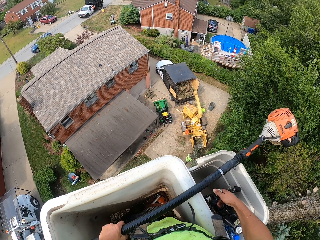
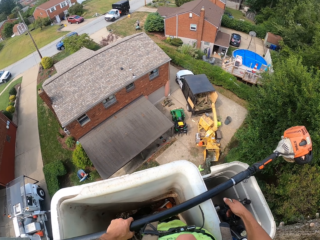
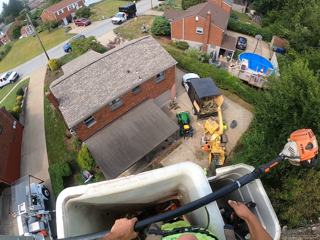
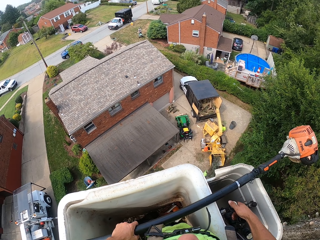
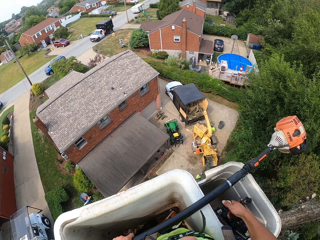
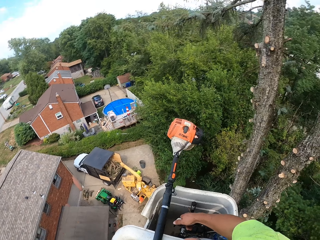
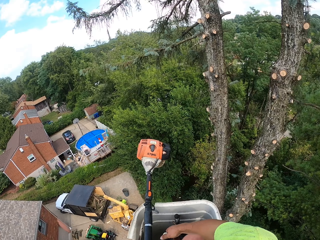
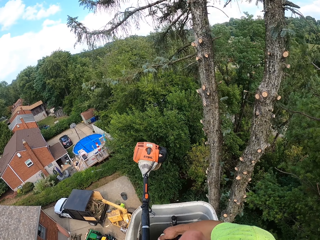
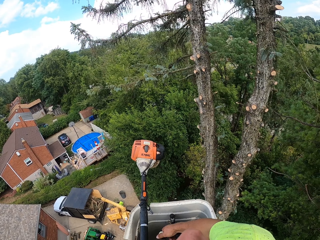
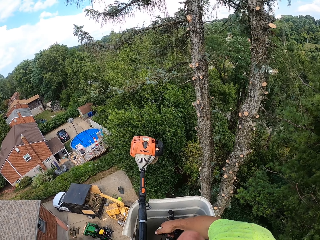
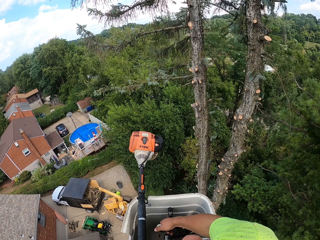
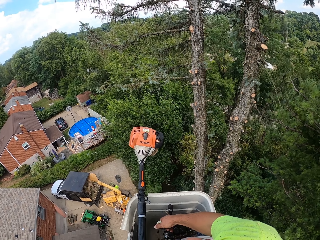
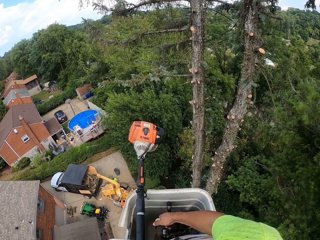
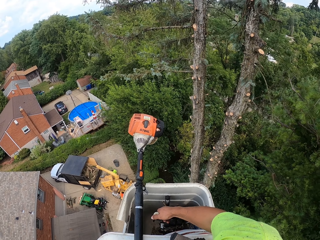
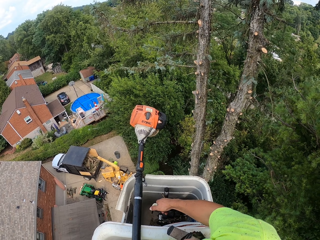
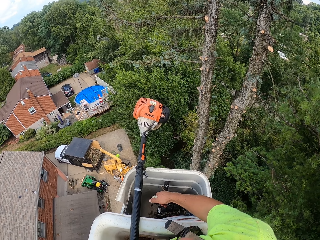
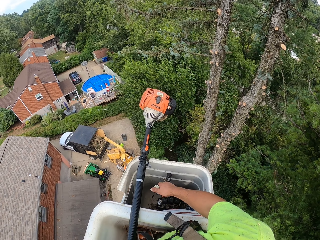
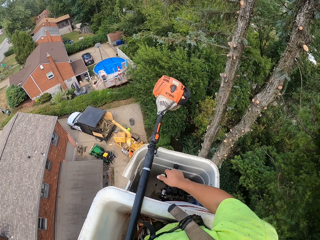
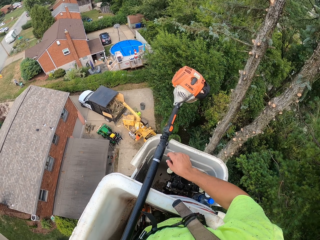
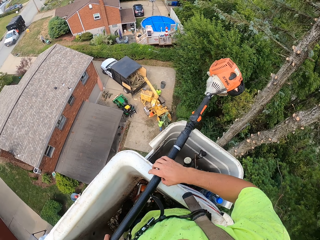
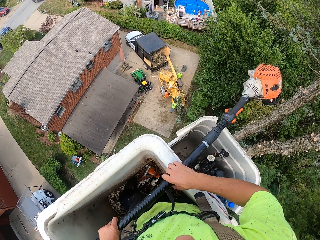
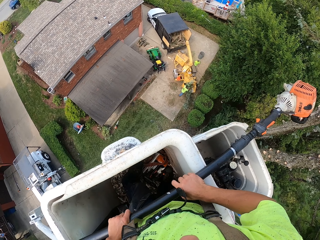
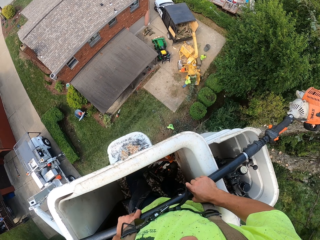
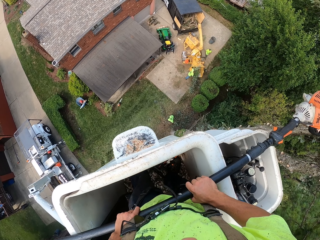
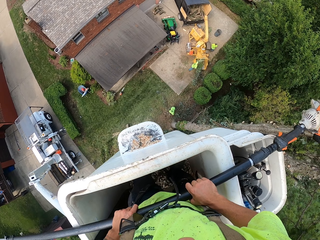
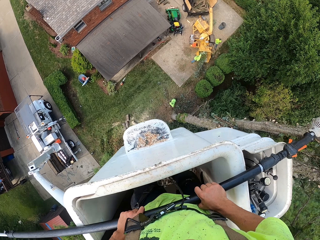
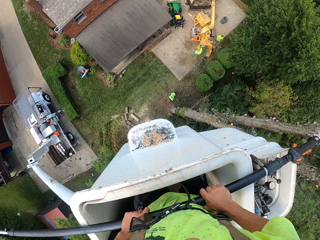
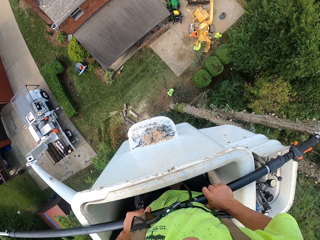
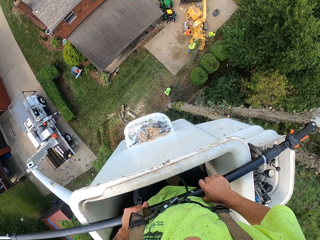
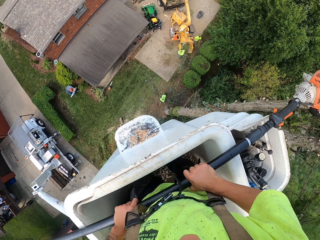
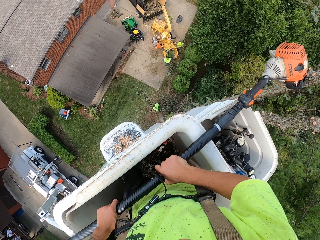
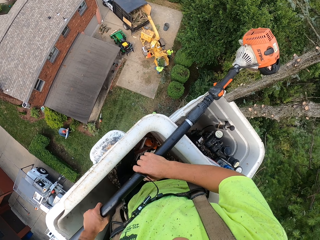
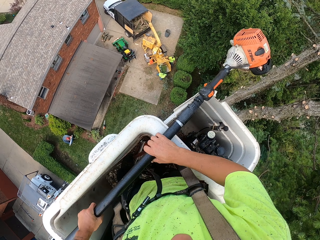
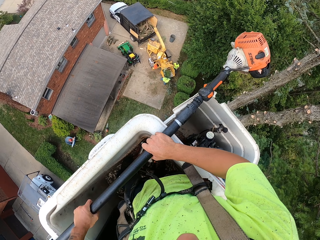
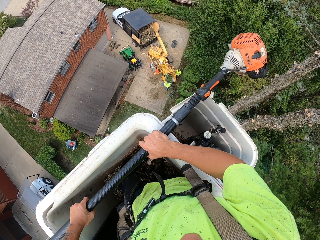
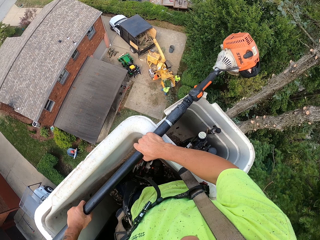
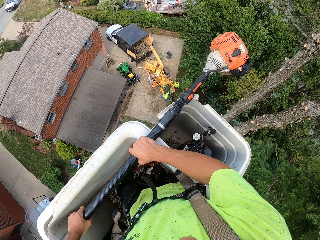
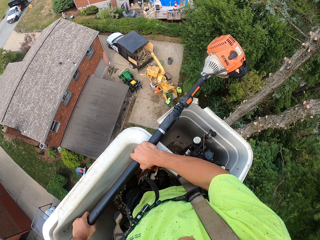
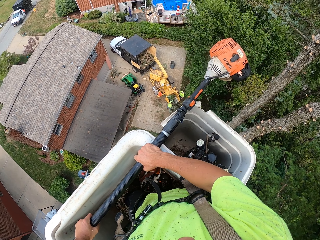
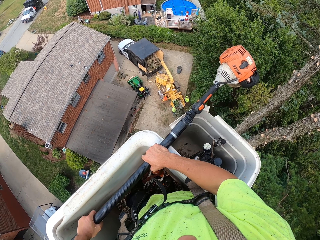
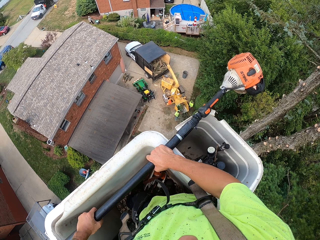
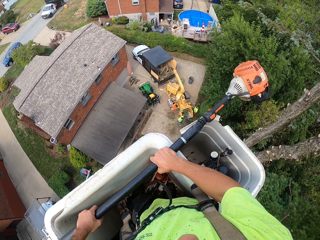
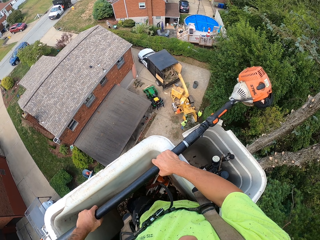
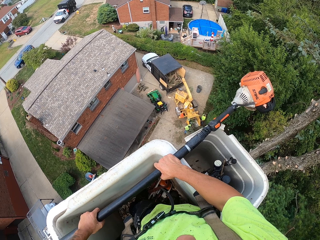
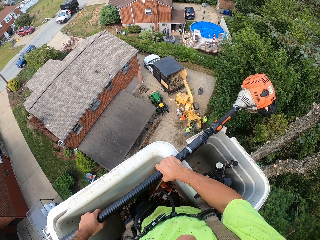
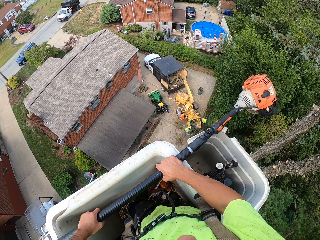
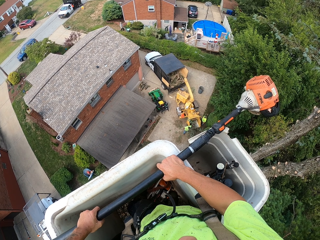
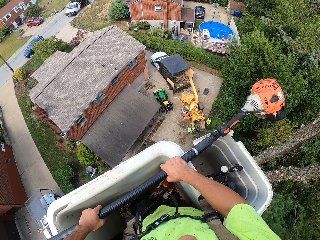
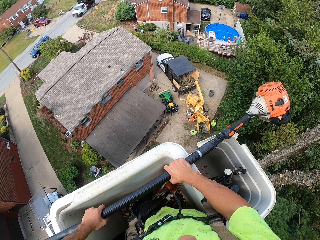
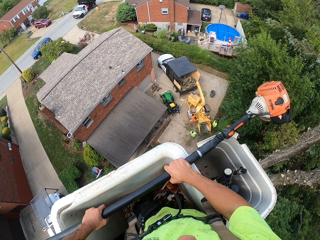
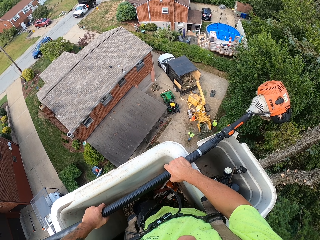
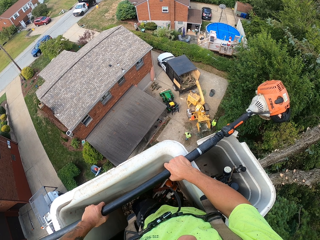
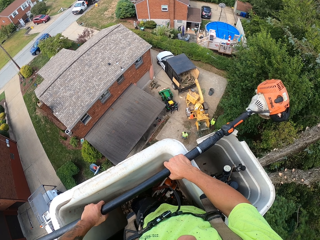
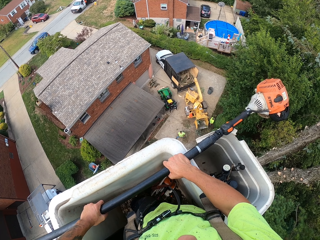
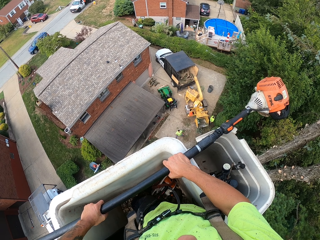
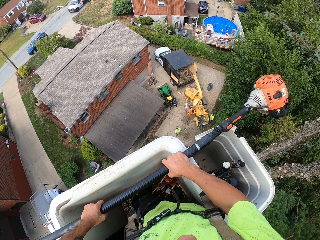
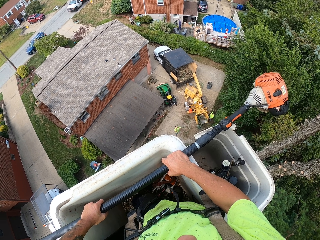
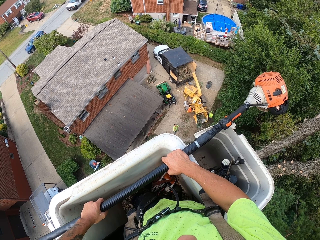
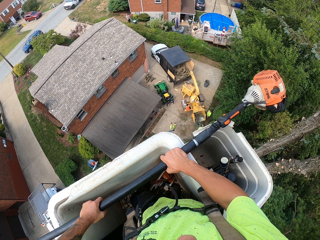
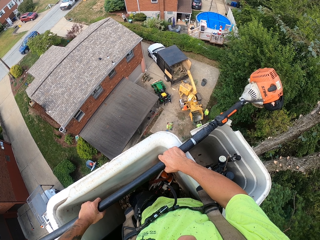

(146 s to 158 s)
The camera wearer looks around and holds the telescopic tree pruner.

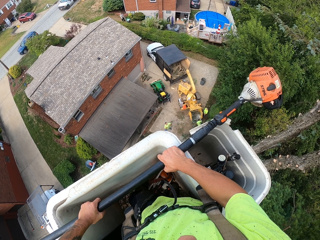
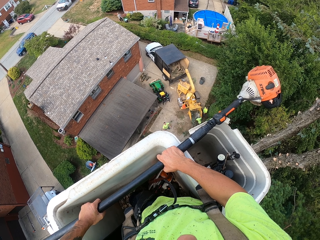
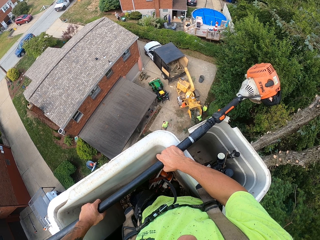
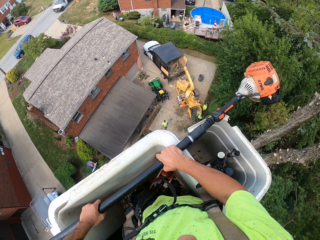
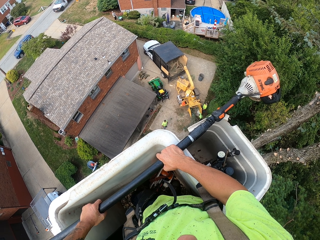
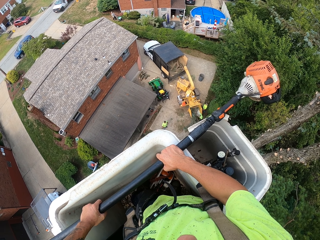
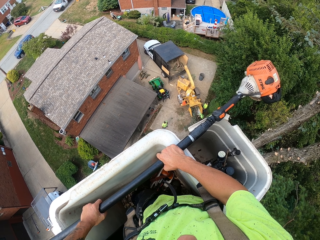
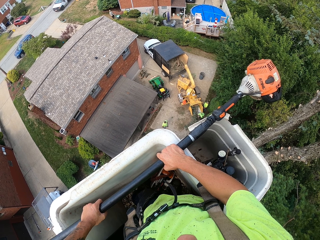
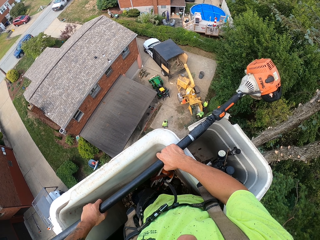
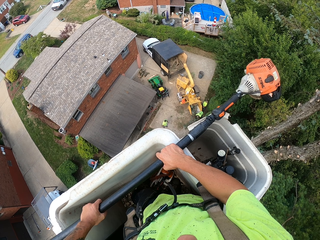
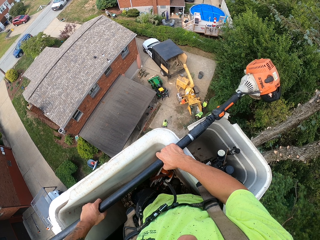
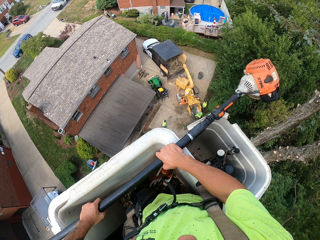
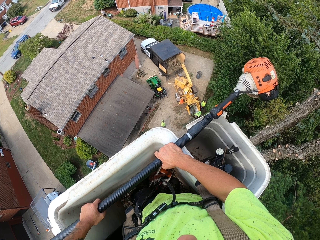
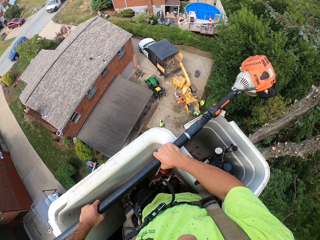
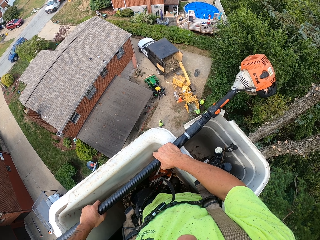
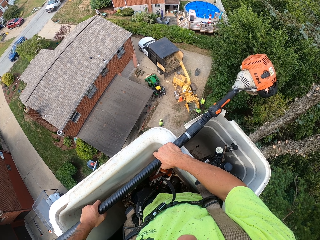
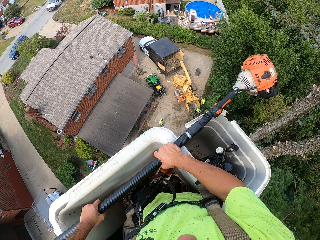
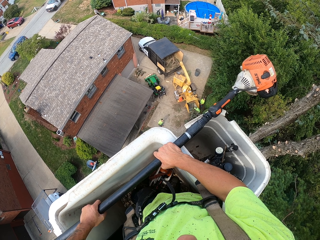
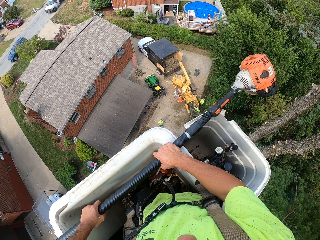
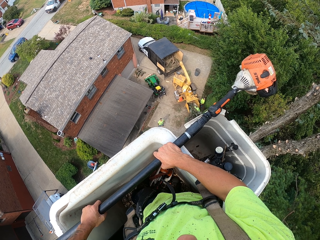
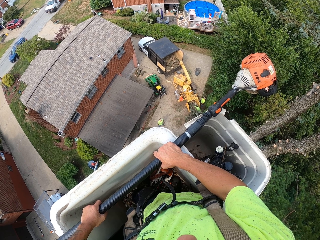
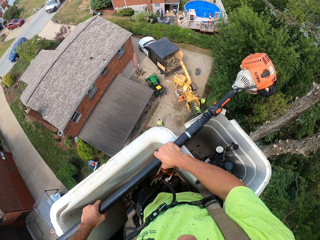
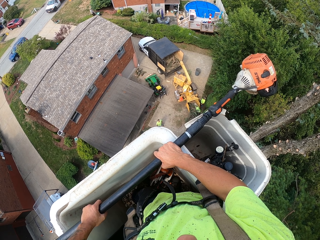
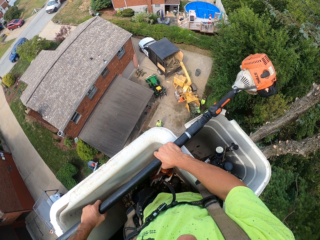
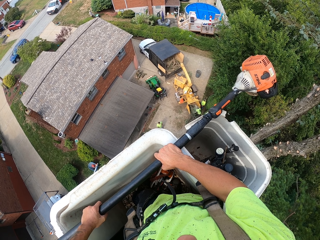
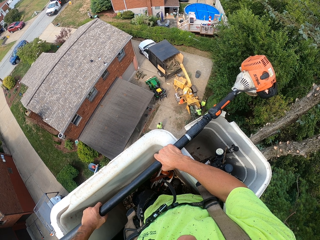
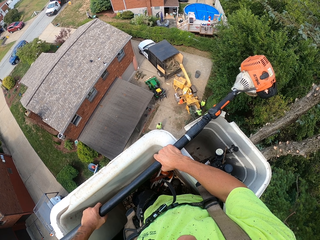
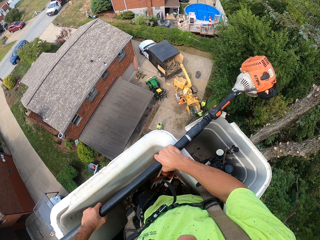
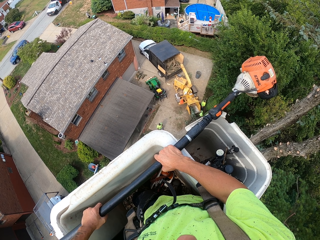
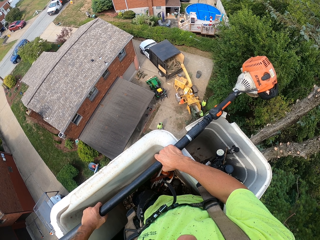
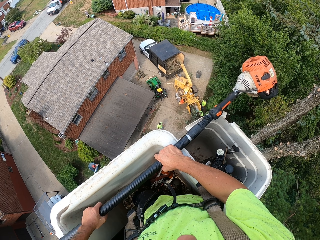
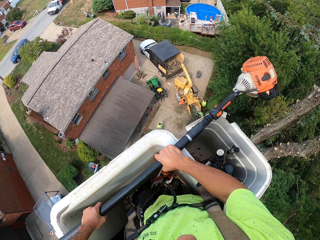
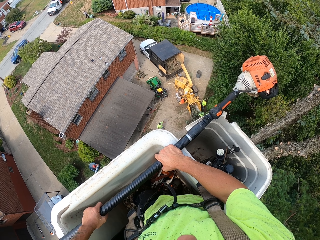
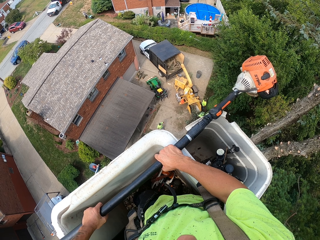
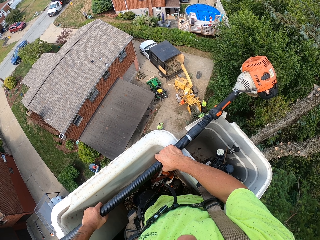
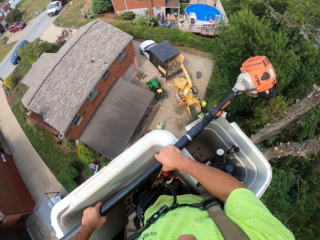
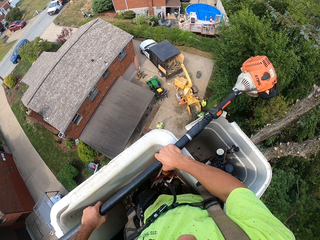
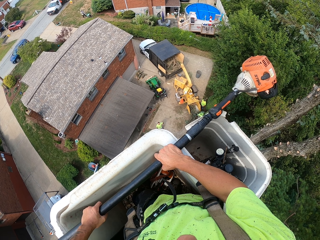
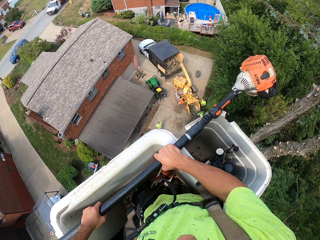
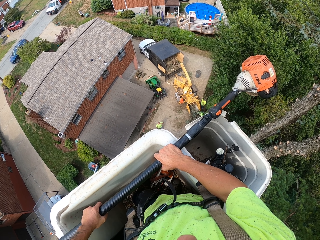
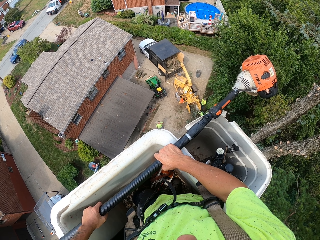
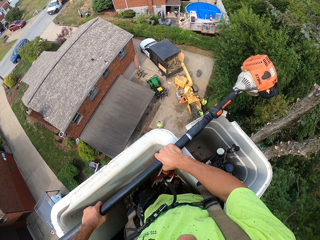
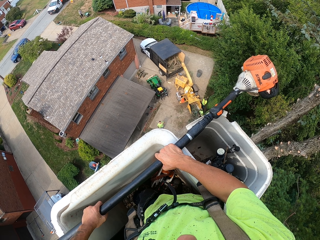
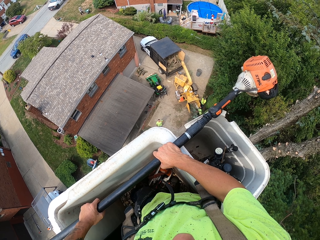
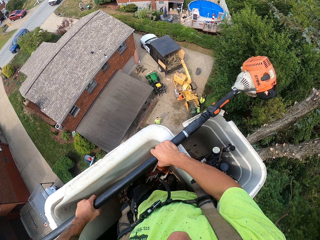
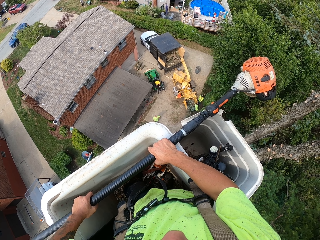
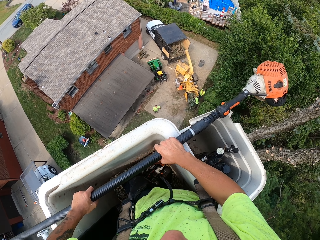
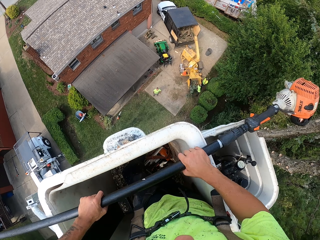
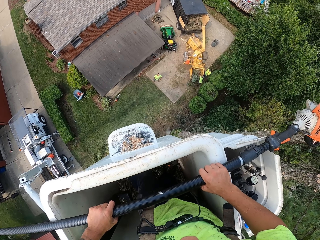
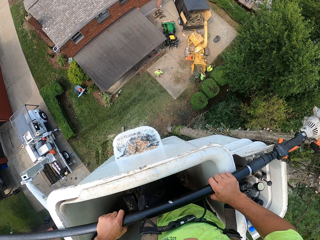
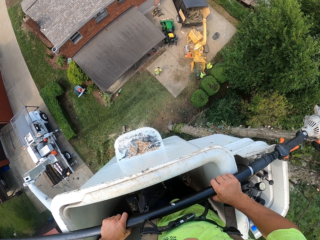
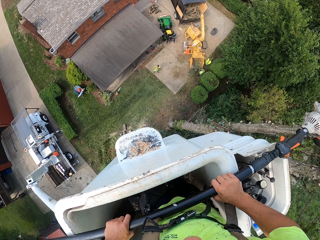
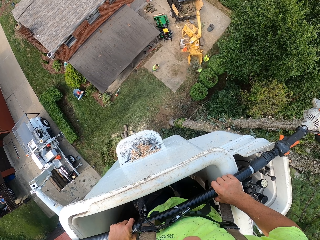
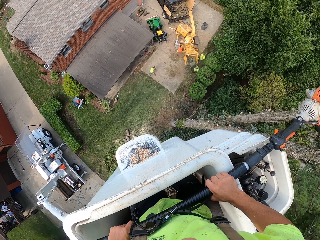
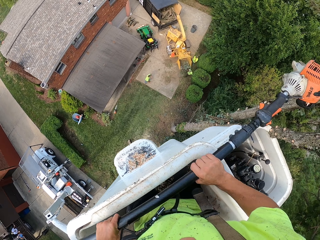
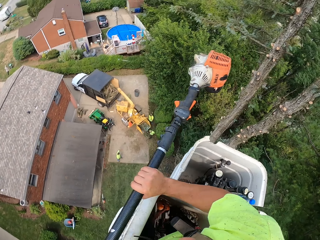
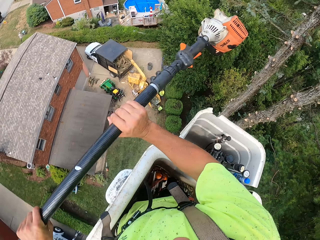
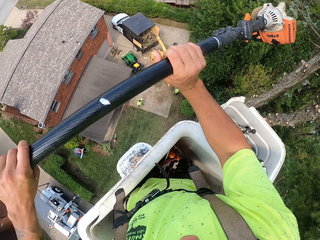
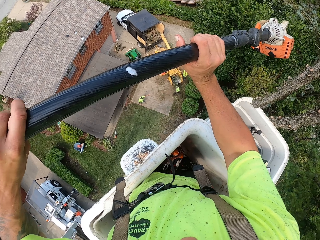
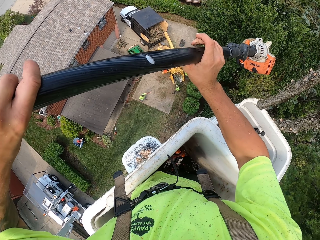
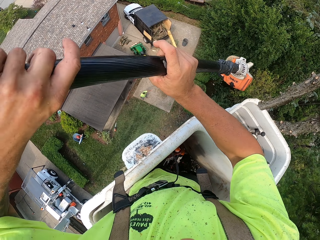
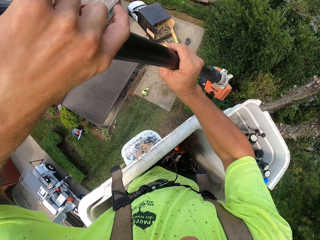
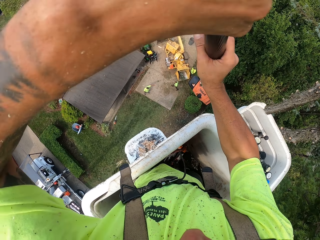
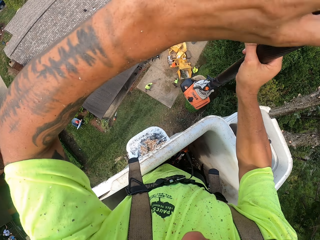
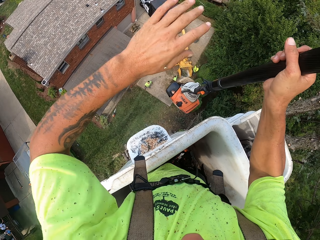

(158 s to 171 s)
The camera wearer carries the telescopic tree pruner.
